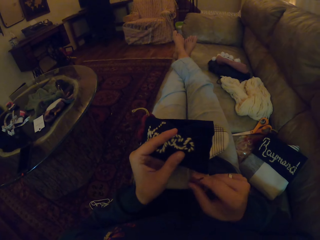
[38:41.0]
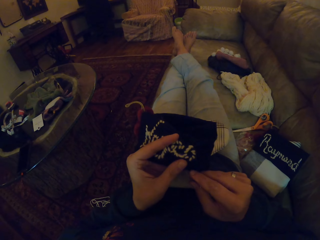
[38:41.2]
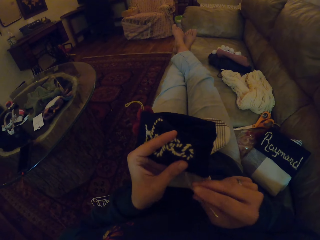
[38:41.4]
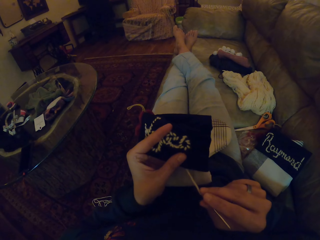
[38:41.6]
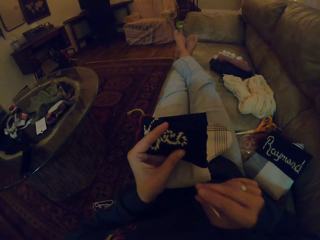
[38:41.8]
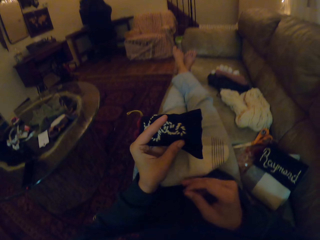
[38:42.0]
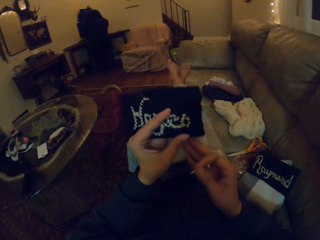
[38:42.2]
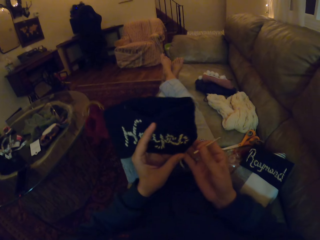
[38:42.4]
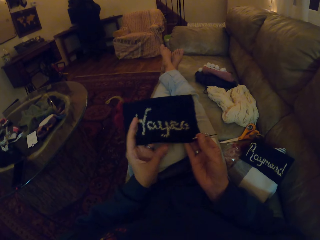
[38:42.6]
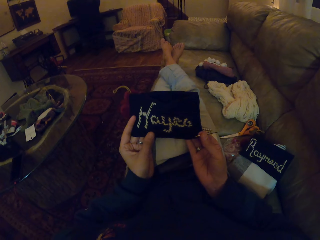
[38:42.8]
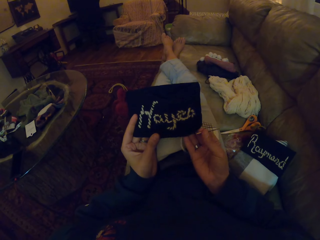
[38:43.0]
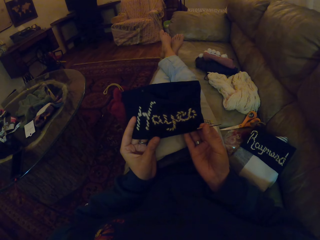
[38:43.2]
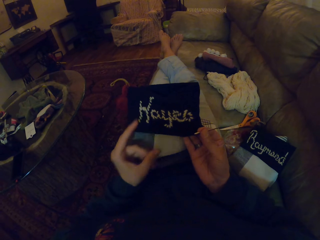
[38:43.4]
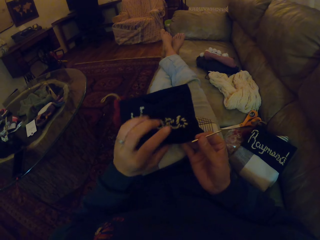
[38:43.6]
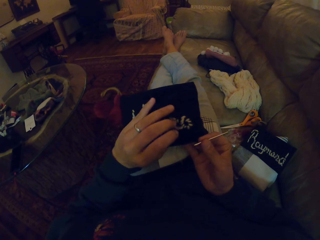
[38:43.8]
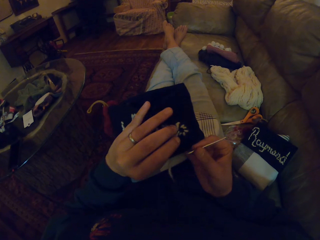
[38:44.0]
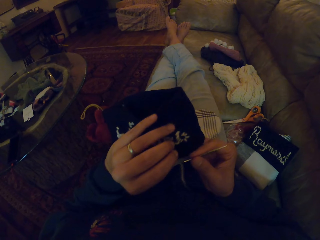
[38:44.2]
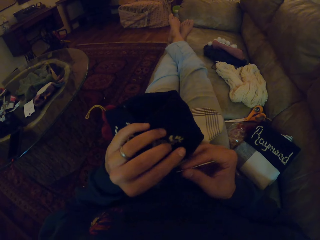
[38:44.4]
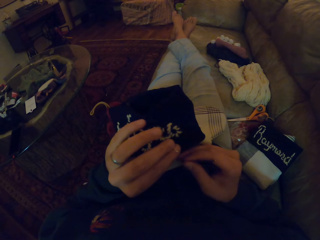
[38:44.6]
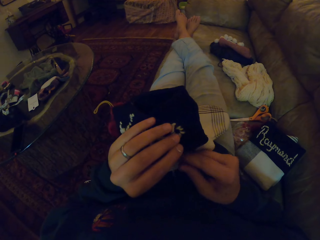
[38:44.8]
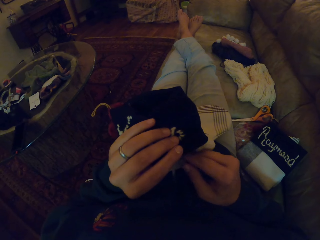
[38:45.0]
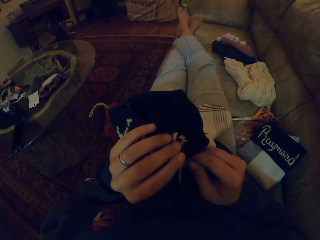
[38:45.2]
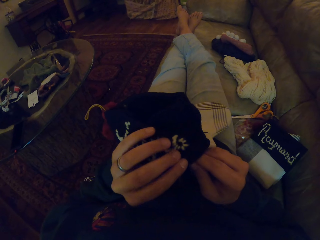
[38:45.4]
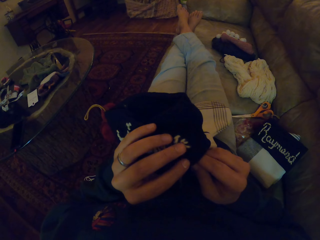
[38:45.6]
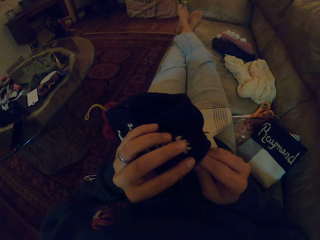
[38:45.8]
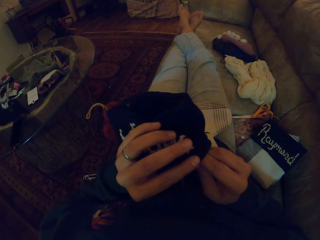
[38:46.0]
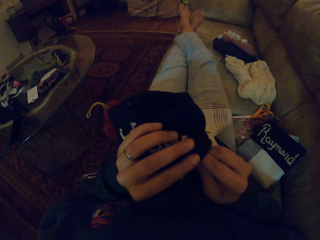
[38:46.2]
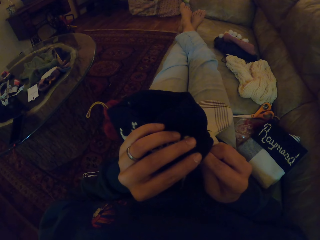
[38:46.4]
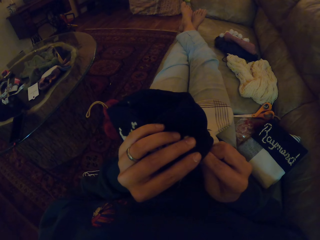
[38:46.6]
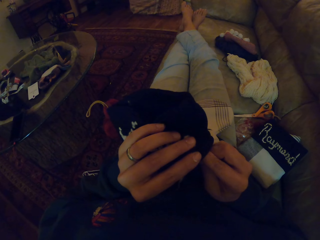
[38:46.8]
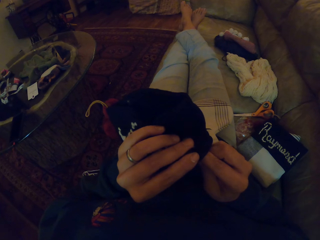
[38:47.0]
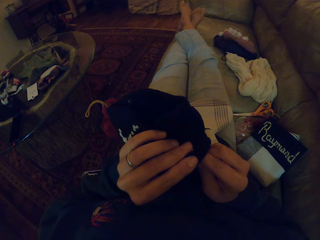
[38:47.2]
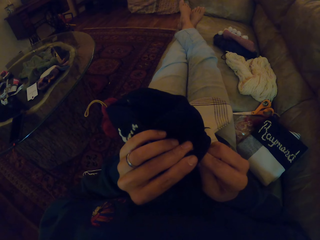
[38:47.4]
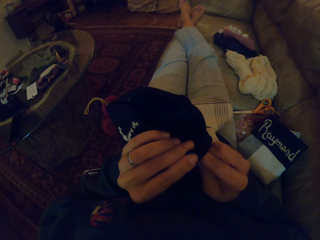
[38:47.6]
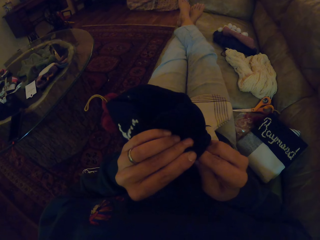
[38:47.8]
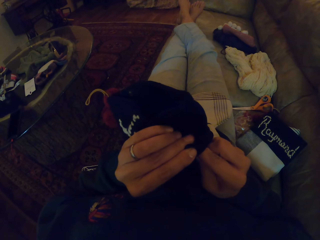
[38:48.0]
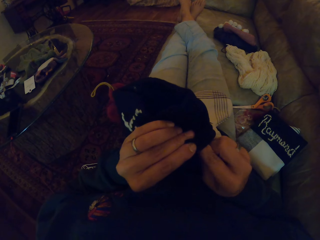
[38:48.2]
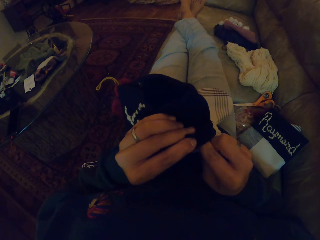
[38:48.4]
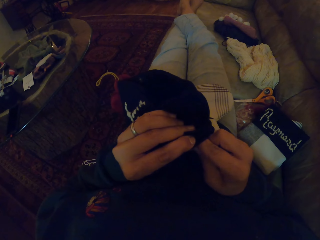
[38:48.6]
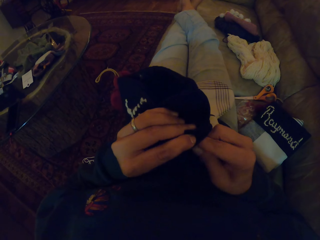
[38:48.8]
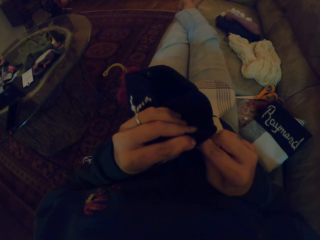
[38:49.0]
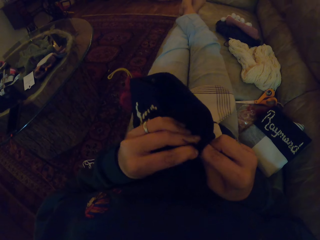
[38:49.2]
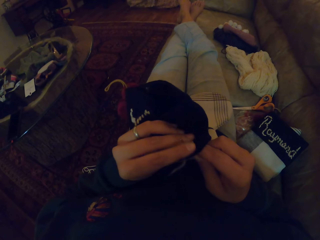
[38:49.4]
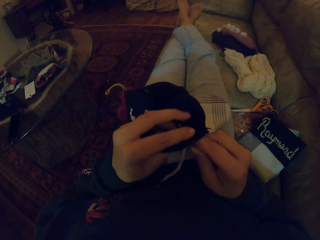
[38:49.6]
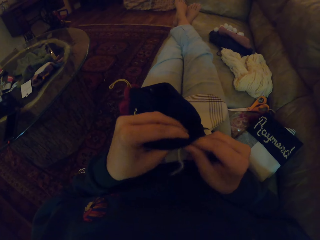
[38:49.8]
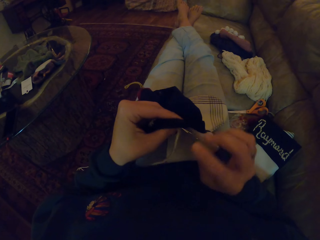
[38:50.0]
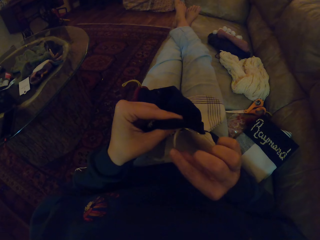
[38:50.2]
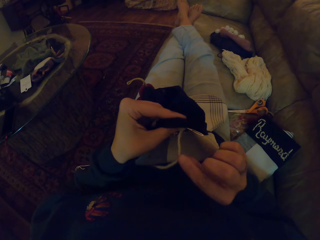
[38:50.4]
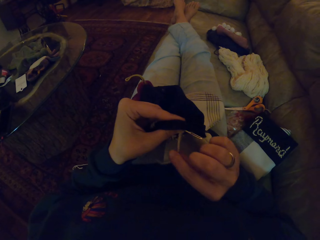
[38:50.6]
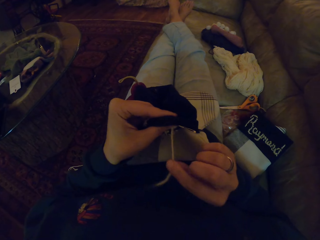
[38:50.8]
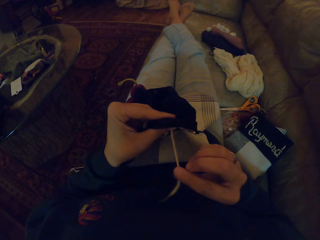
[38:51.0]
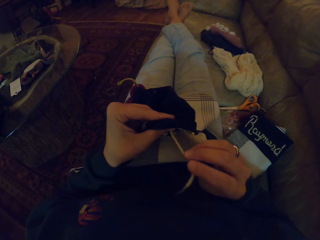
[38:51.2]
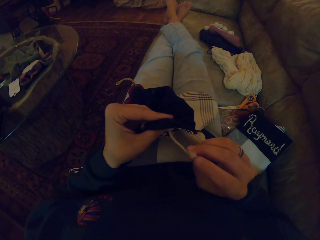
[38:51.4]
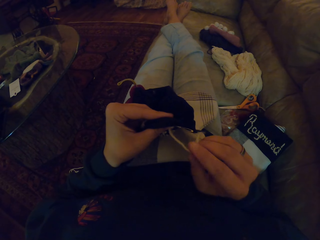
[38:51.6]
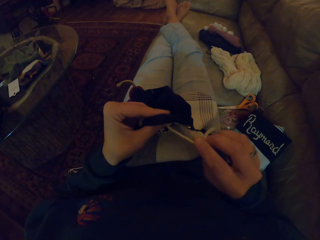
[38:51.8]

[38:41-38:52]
The camera wearer looks at the fabric. They knit the fabric.

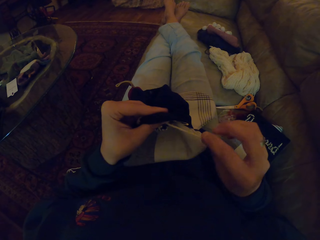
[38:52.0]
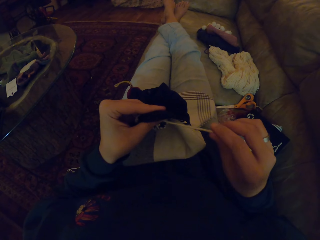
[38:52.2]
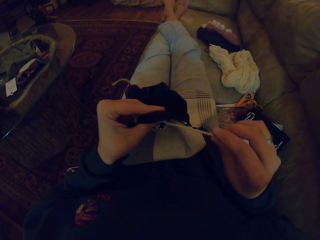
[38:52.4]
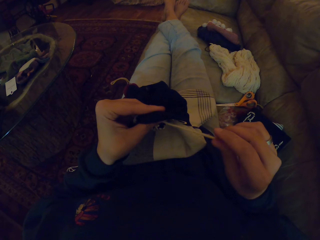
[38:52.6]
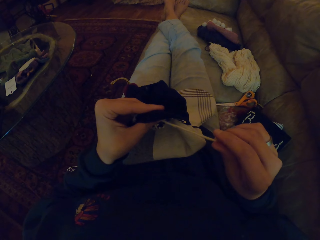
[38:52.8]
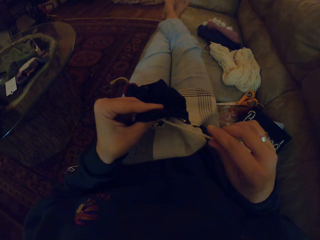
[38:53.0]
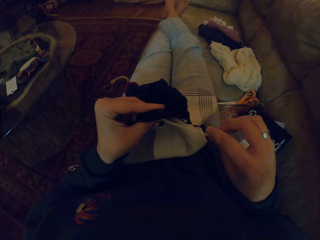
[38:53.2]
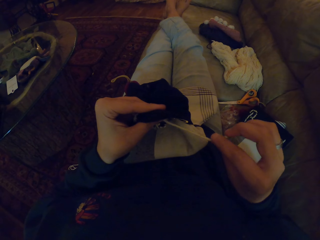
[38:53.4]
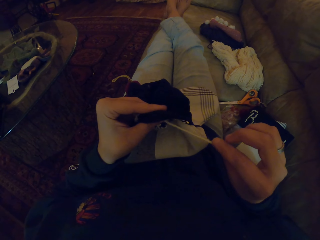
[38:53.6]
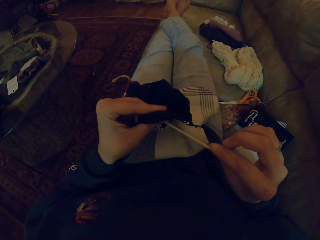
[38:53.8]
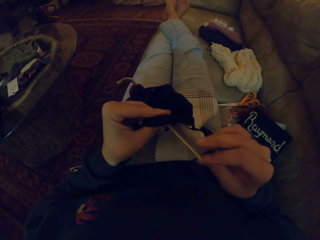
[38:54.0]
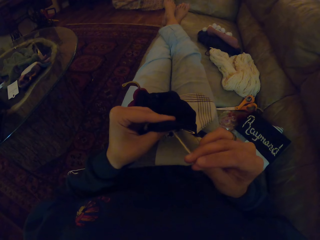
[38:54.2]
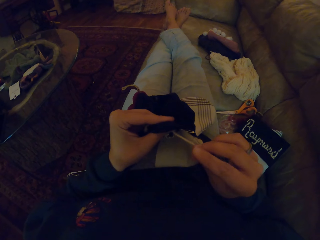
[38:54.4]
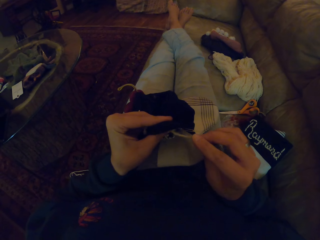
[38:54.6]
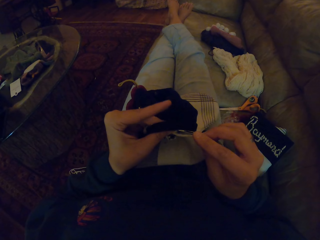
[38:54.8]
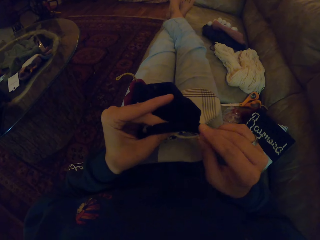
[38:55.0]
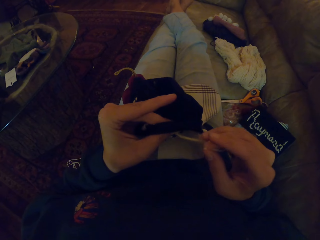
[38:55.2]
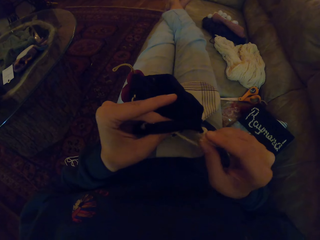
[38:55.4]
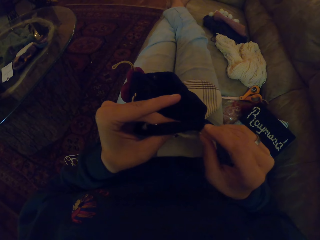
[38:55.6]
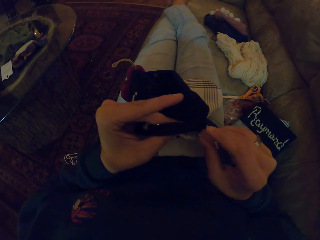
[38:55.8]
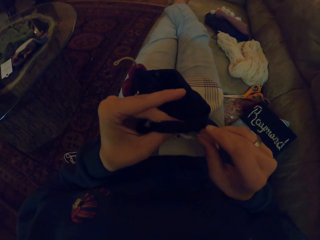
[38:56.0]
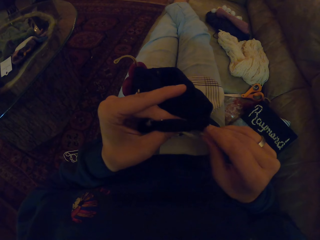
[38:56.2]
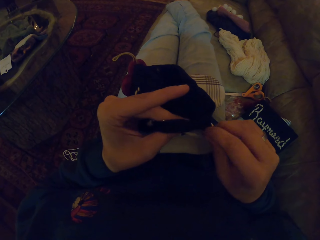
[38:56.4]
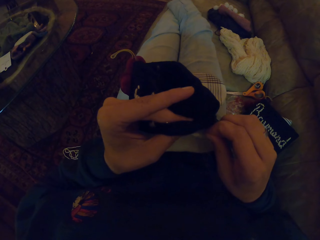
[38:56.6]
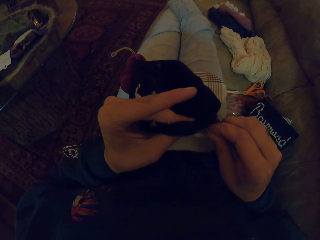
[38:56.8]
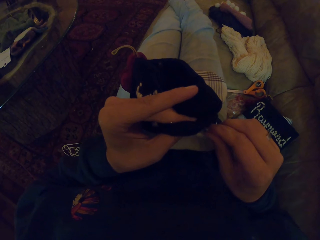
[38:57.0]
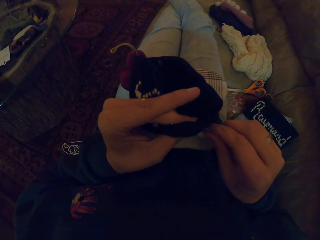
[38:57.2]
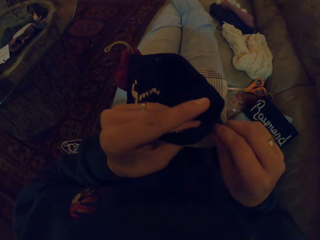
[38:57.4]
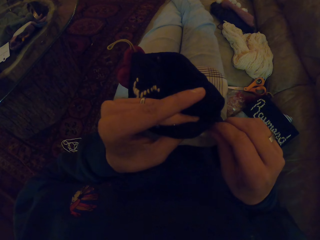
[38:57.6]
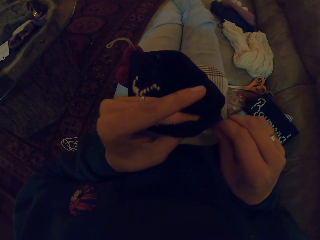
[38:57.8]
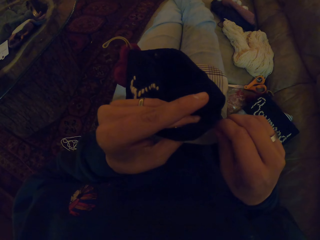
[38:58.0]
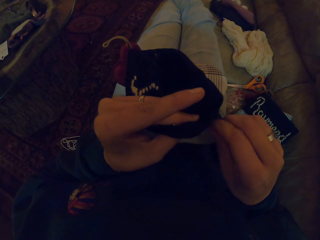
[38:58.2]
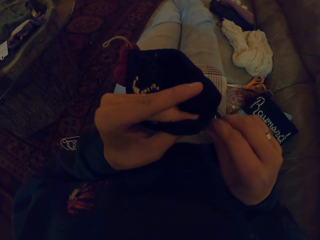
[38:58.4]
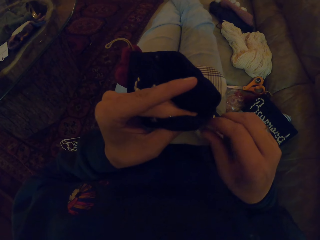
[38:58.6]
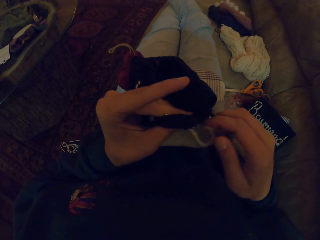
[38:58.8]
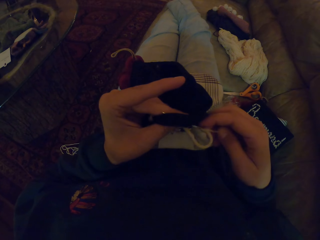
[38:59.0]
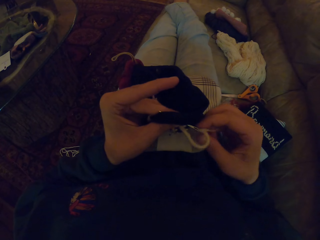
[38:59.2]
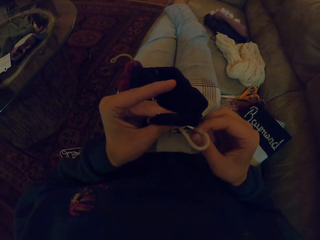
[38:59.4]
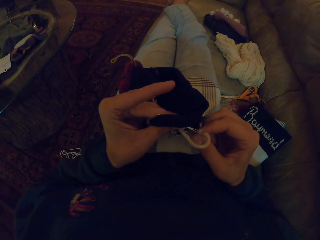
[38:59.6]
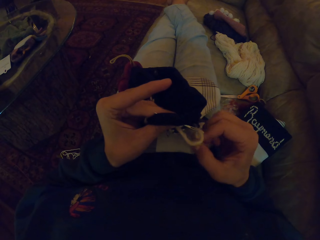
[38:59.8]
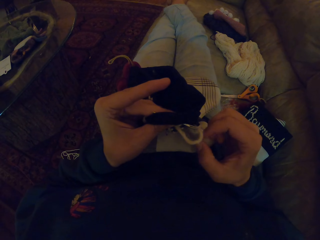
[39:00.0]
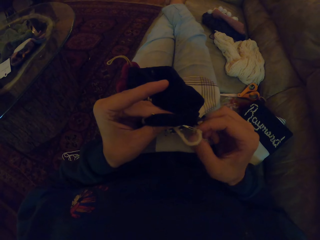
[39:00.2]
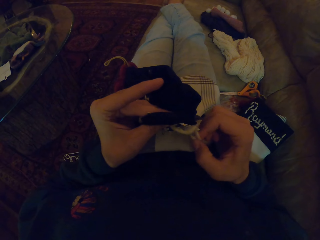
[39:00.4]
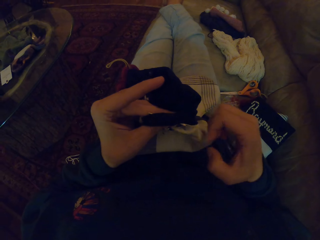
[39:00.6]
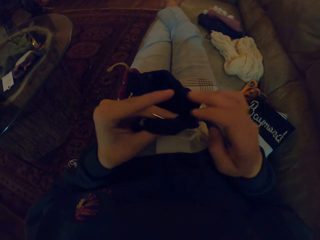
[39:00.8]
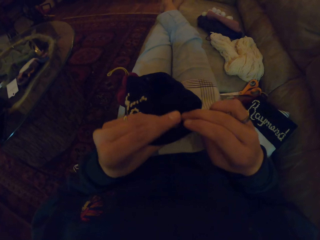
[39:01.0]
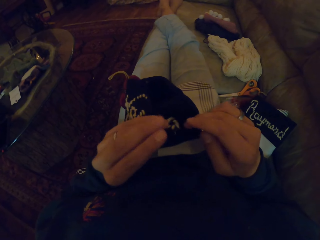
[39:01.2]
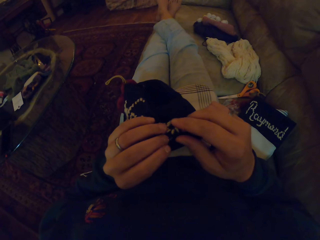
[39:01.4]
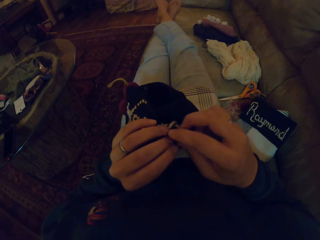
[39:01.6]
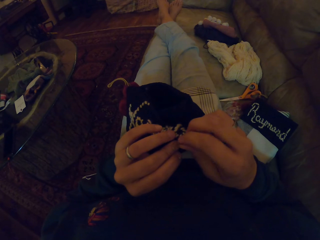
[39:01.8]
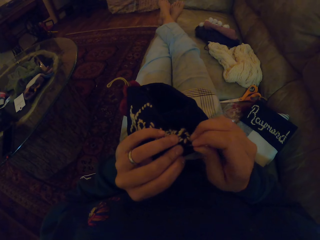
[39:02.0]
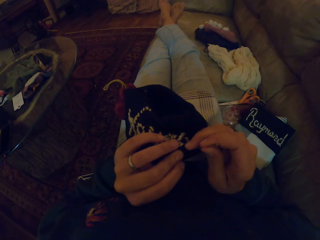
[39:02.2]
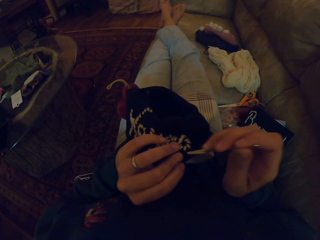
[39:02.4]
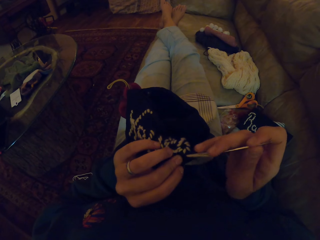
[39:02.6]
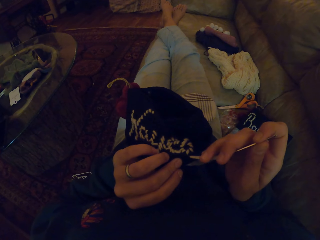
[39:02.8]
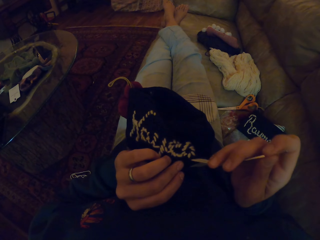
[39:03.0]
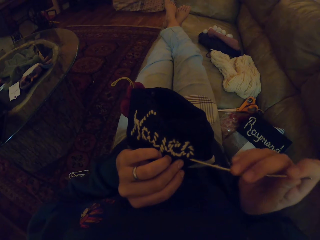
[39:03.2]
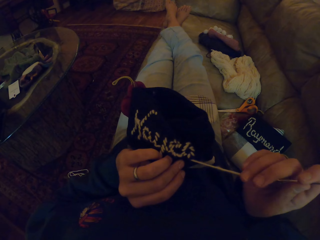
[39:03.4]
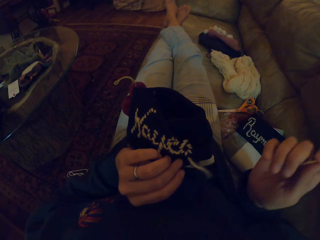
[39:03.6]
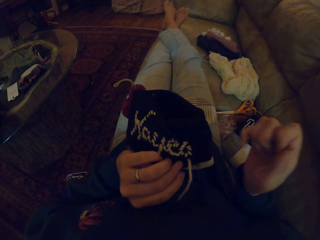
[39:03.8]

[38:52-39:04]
The camera wearer pulls a thread from the fabric. They knit the fabric. They fix the yarn on the needle.
